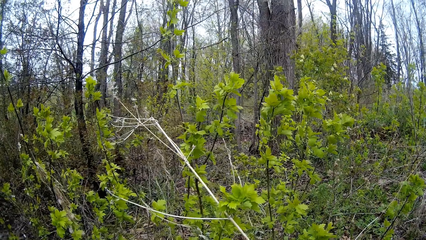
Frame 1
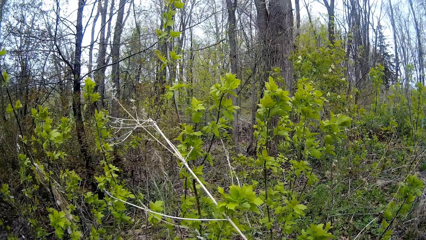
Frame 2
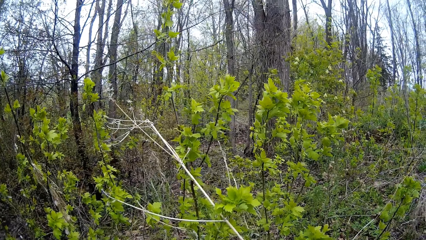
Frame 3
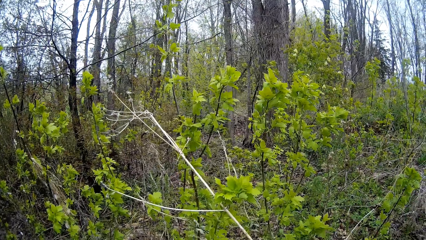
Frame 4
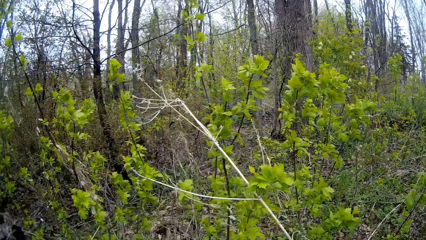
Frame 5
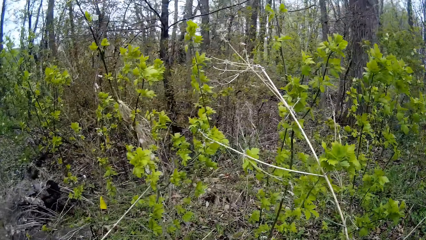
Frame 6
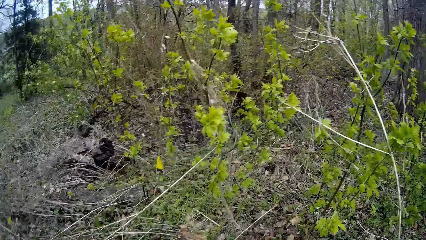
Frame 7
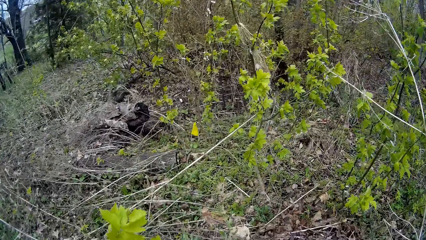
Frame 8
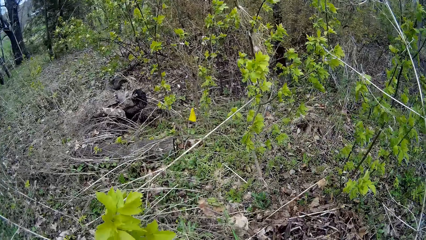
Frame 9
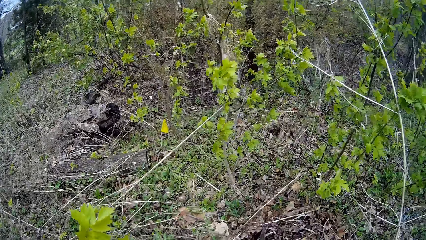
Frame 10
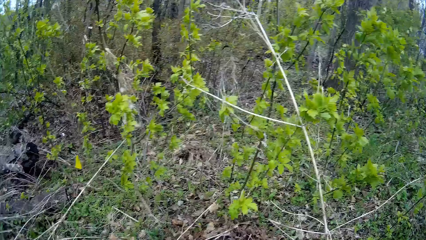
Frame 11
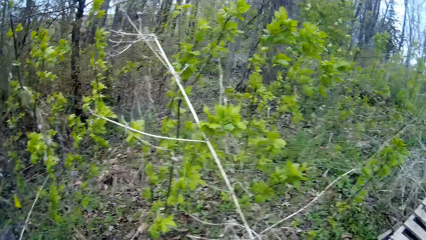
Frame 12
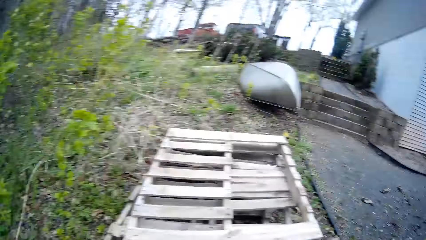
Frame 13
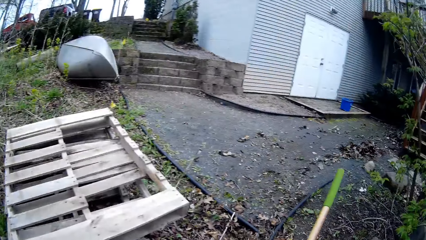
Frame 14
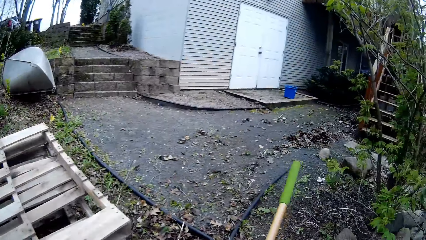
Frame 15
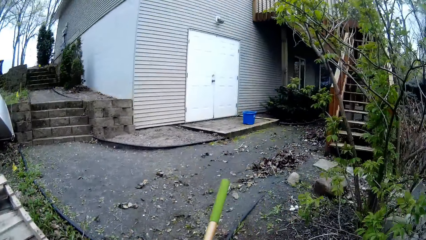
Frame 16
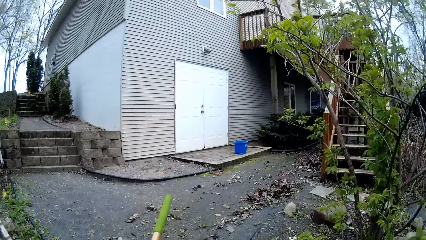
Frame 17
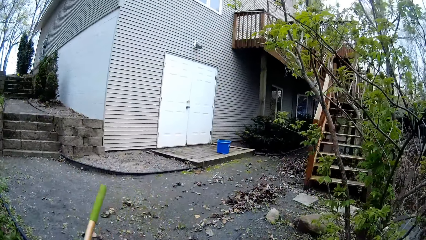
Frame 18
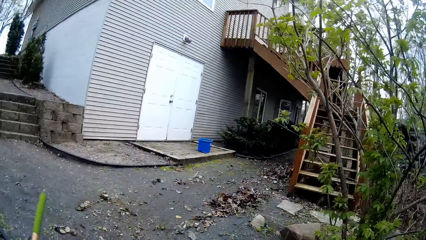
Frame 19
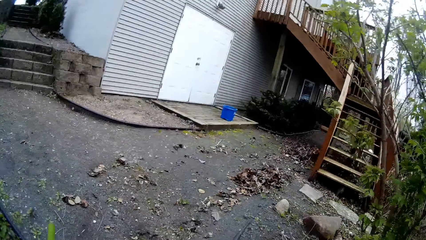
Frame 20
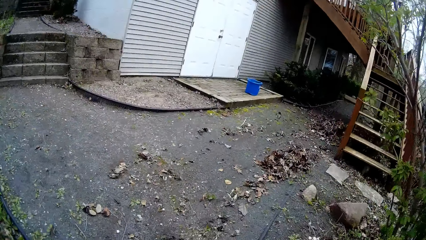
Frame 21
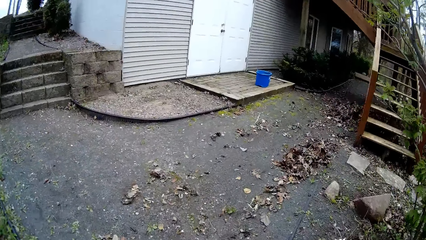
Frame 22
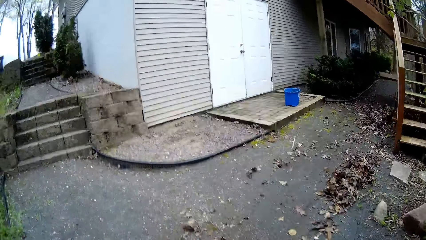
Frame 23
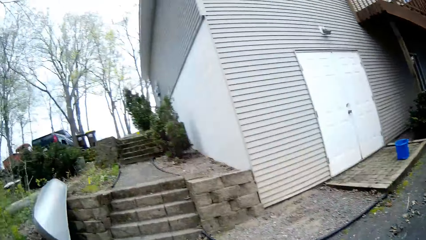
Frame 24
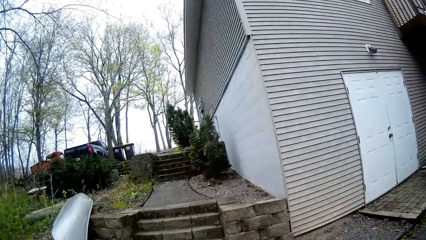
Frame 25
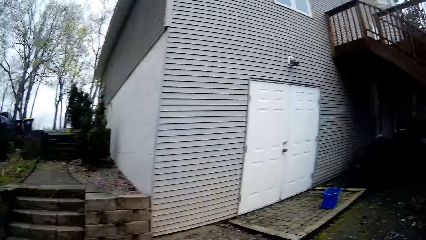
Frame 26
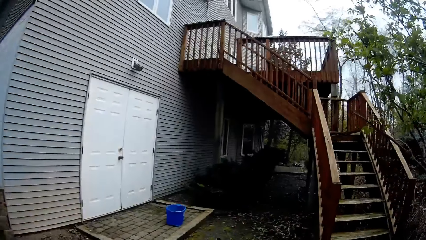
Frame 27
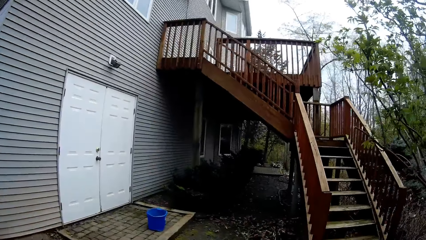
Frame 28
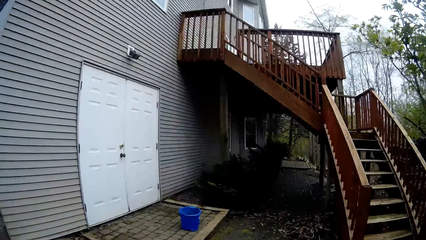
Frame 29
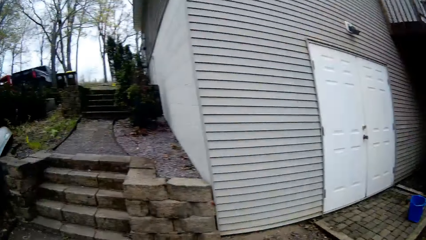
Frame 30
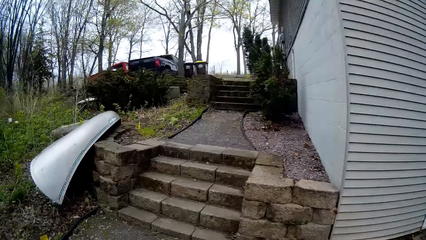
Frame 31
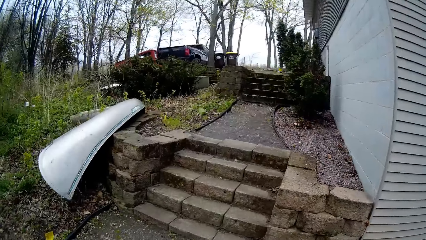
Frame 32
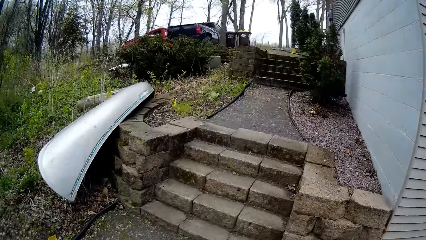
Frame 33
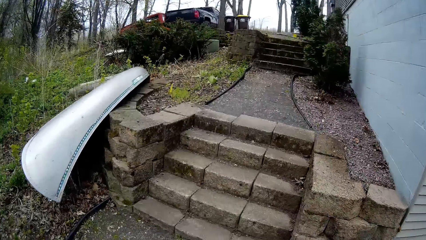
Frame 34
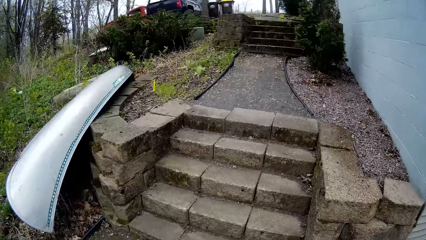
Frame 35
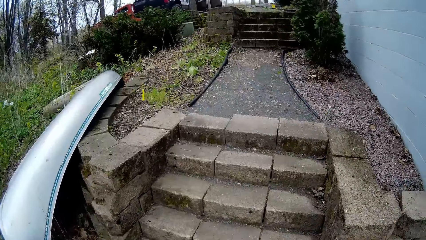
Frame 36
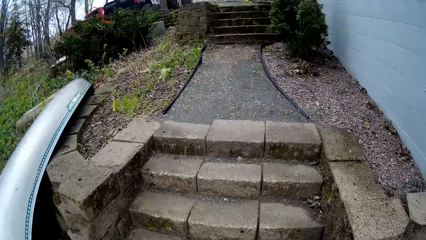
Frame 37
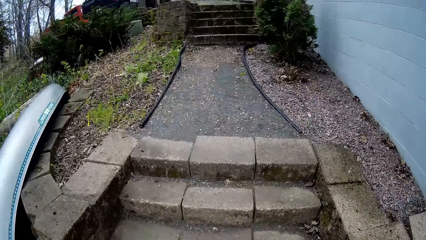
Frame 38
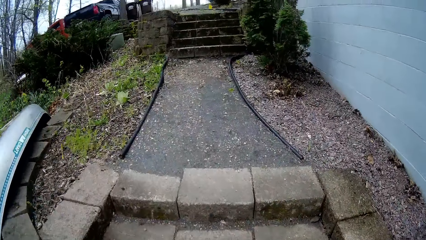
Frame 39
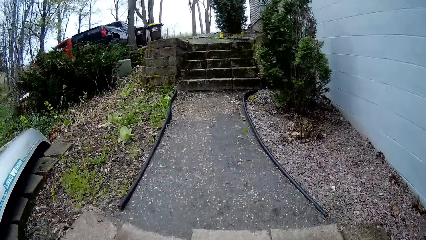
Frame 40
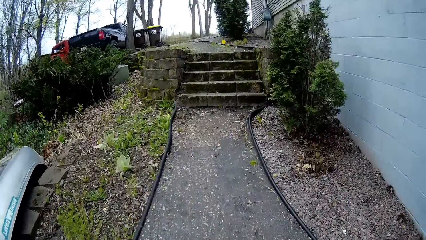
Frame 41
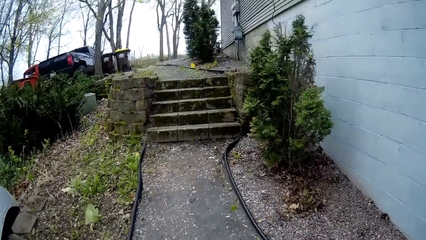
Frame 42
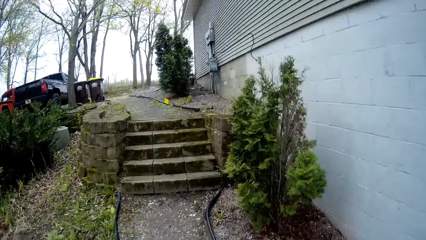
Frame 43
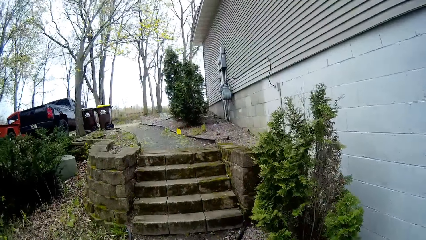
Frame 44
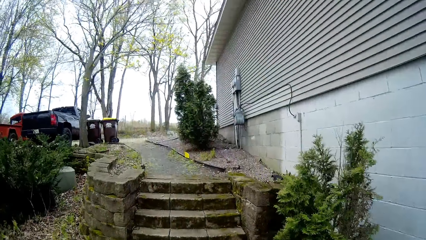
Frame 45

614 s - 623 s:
The camera wearer drops the leaf rake on the ground with her left hand. She walks to the garage.

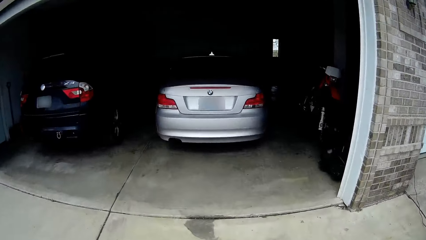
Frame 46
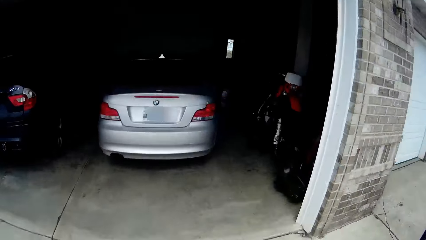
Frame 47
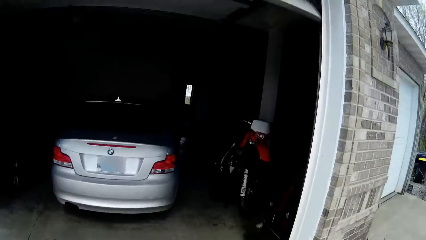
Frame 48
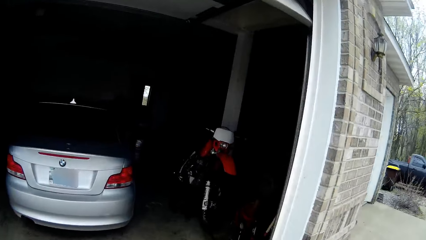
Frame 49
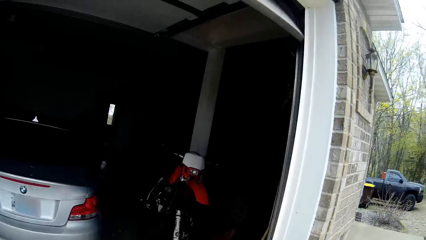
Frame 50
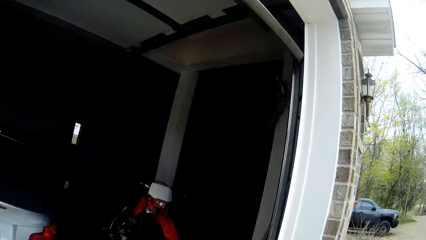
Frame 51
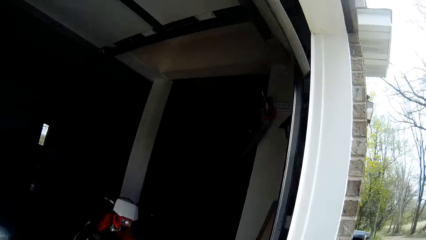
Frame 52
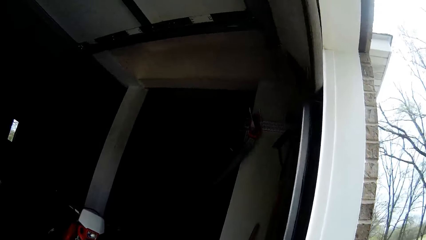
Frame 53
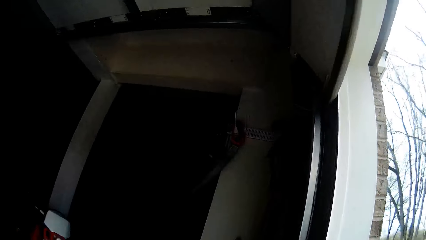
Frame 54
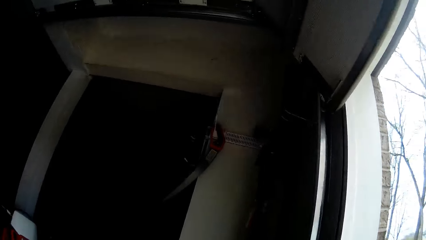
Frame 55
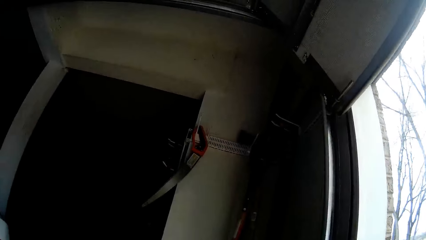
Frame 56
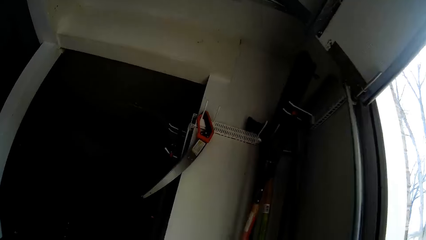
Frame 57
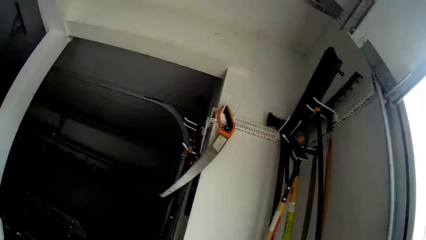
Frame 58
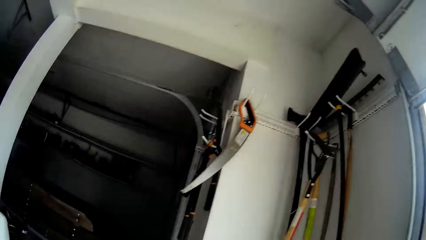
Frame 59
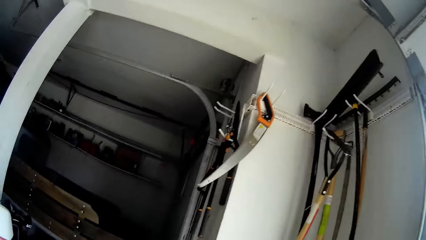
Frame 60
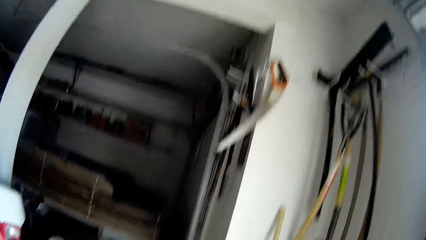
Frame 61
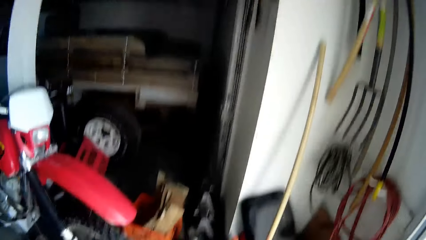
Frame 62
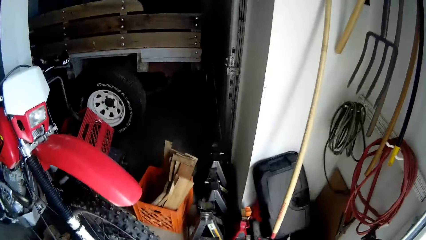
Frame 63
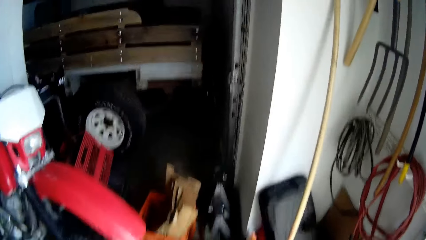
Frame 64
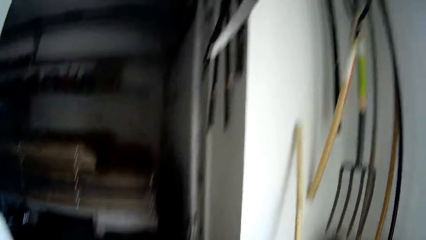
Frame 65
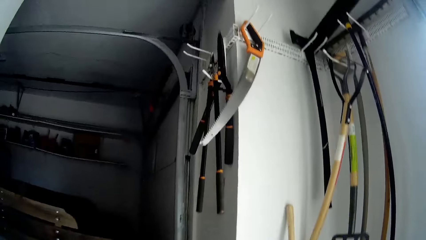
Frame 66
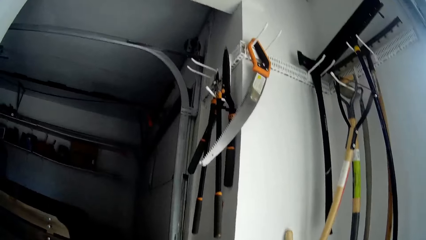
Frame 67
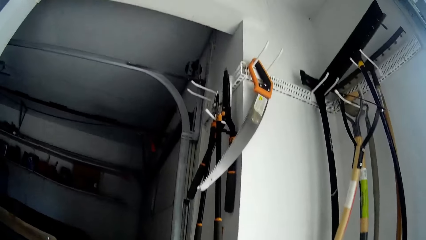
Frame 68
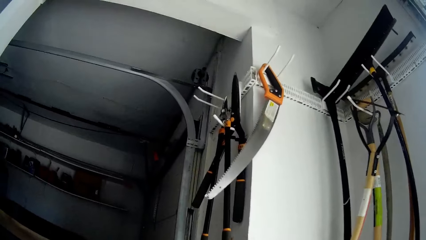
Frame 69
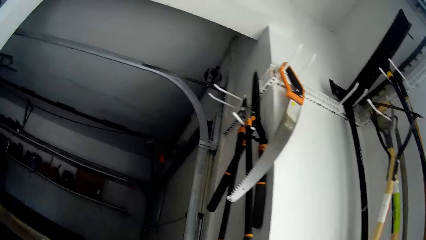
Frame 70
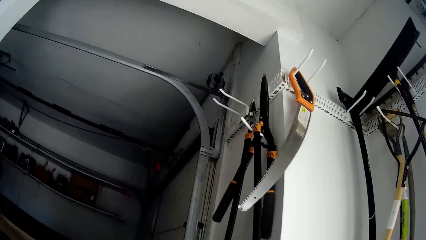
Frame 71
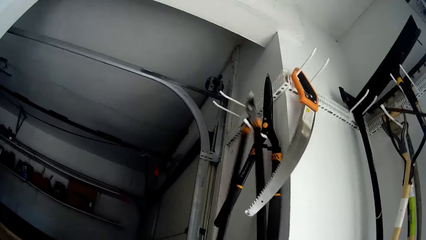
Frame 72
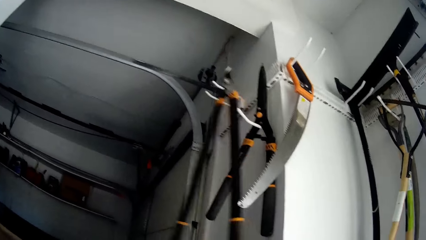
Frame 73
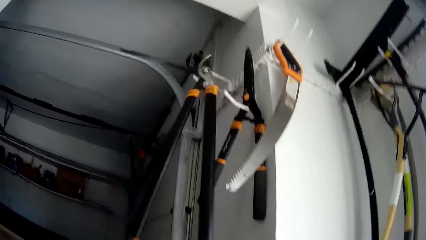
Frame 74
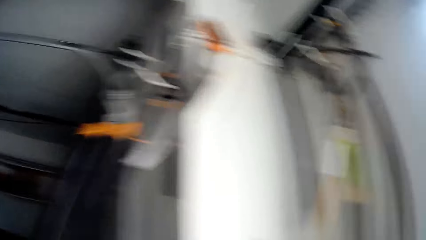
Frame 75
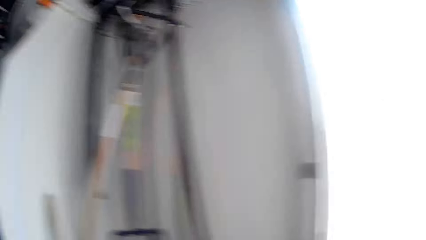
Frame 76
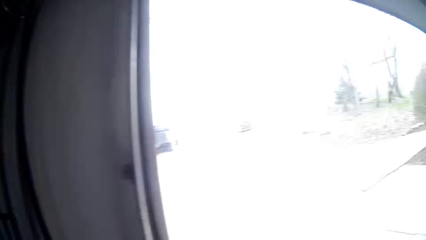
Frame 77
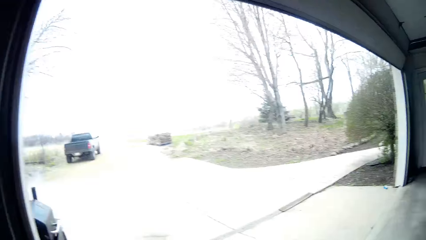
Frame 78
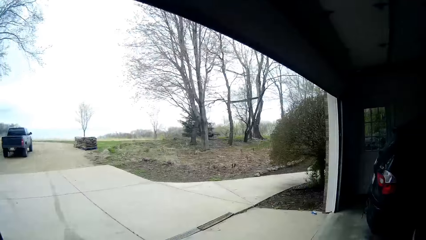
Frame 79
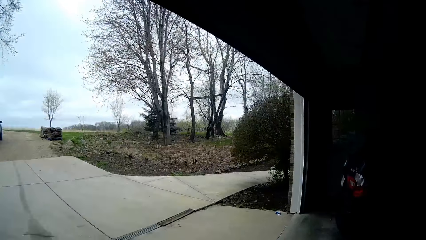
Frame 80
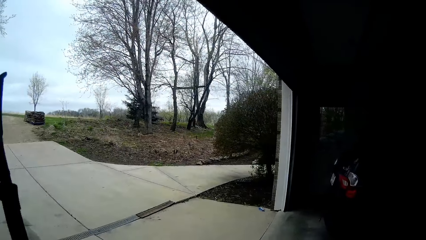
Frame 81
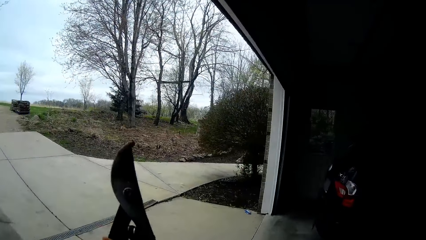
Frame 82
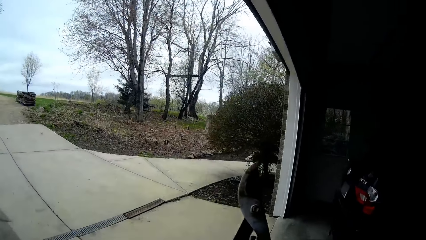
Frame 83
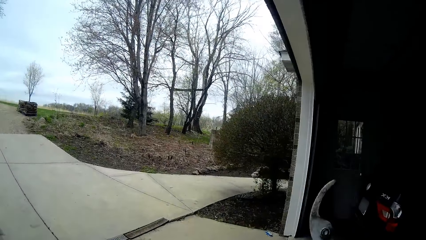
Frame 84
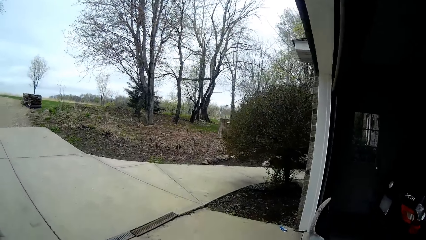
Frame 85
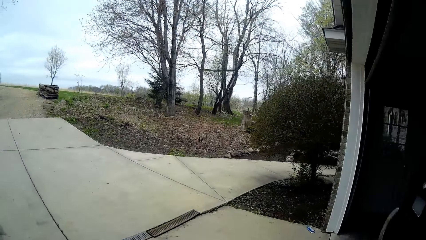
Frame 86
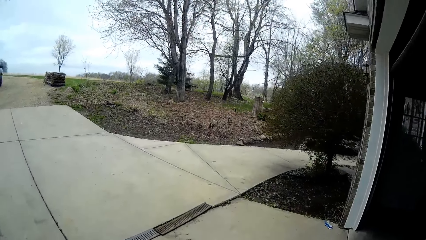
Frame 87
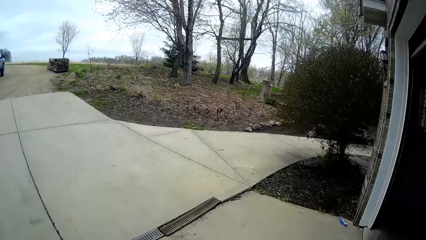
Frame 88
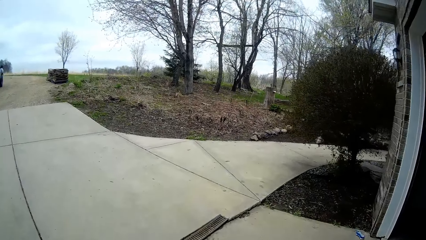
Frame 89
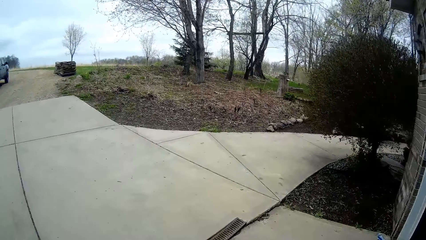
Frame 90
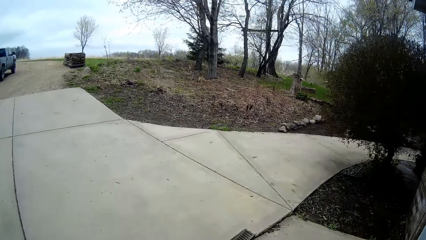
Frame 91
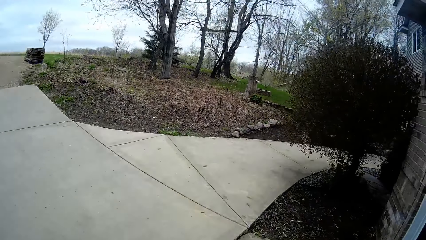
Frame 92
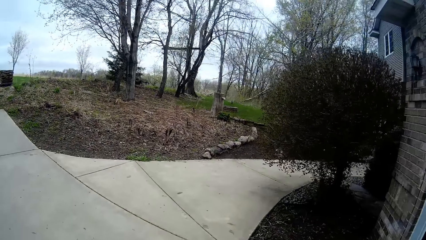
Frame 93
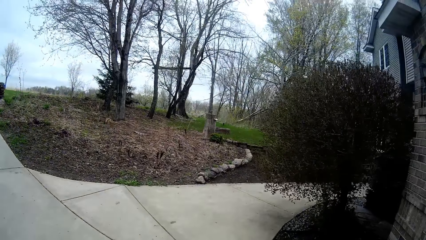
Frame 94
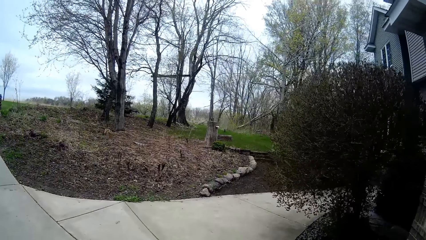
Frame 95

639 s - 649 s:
The camera wearer walks to the garage from the backyard. She picks up a pair of garden shears from a hook in the garage with her left hand. She walks in the compound.
